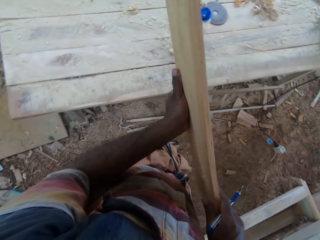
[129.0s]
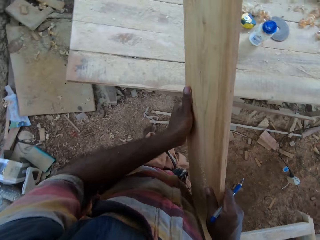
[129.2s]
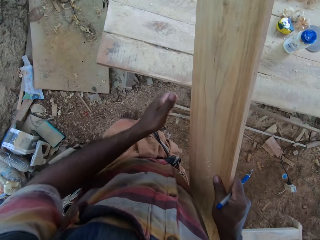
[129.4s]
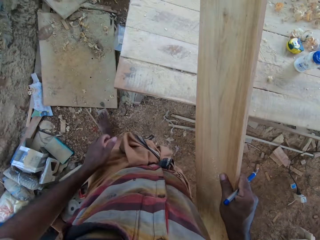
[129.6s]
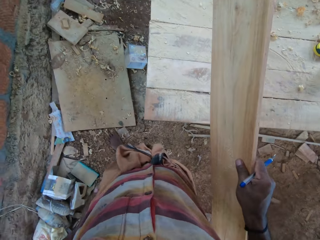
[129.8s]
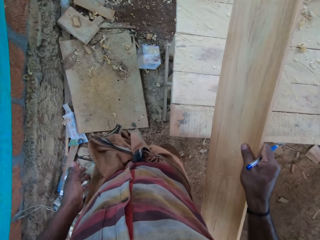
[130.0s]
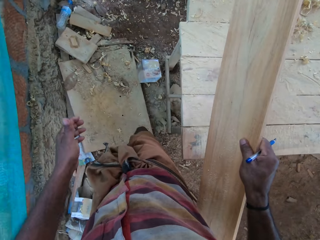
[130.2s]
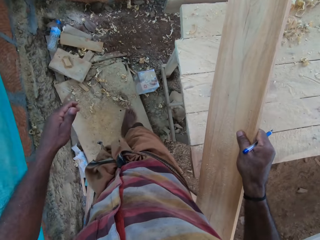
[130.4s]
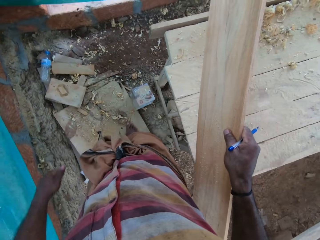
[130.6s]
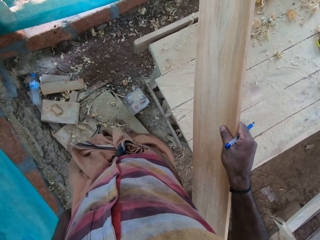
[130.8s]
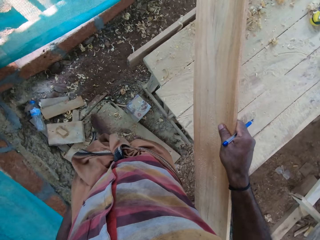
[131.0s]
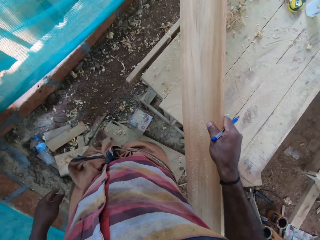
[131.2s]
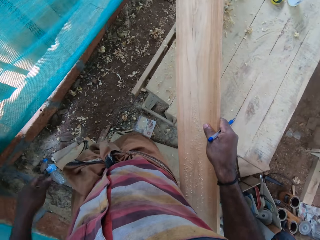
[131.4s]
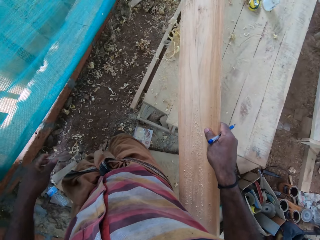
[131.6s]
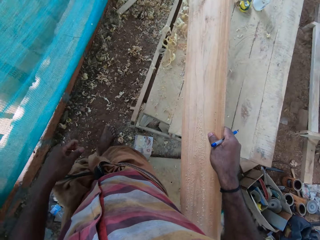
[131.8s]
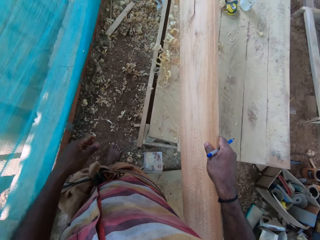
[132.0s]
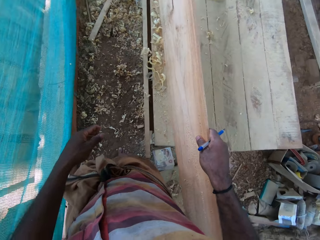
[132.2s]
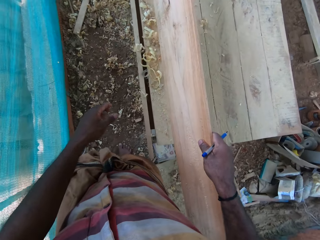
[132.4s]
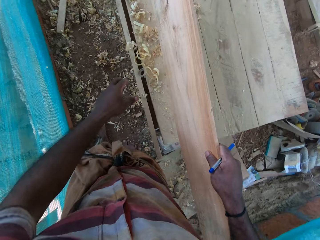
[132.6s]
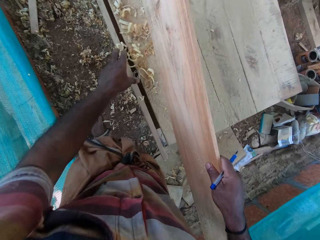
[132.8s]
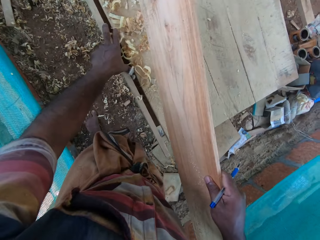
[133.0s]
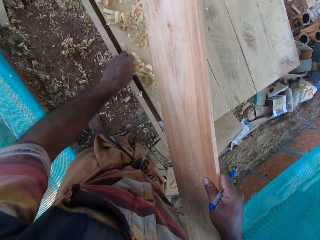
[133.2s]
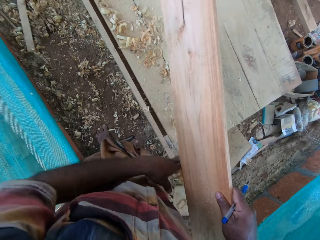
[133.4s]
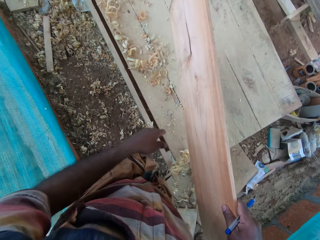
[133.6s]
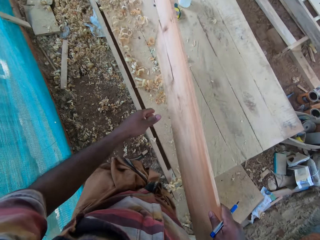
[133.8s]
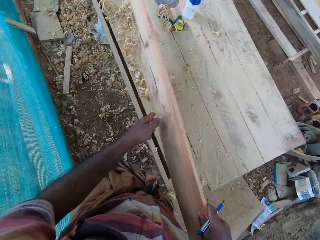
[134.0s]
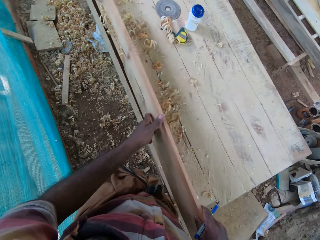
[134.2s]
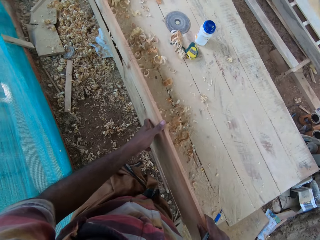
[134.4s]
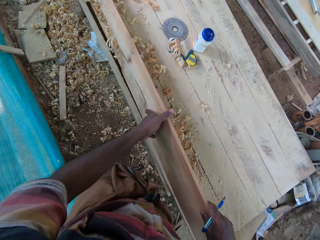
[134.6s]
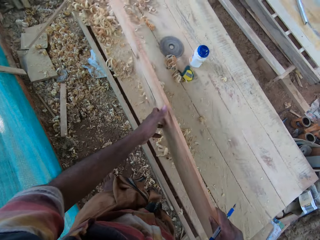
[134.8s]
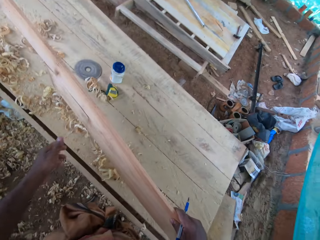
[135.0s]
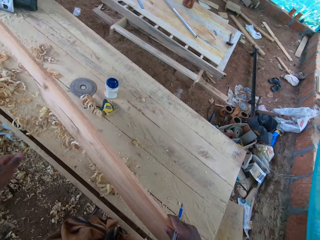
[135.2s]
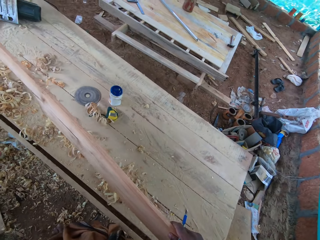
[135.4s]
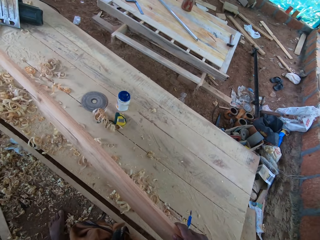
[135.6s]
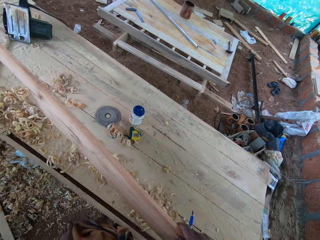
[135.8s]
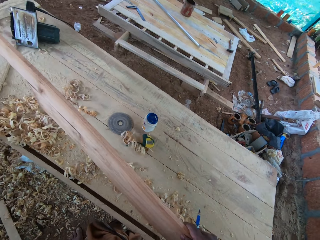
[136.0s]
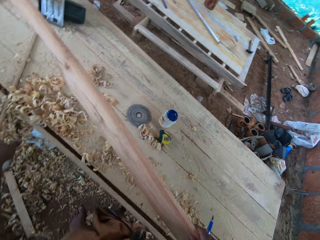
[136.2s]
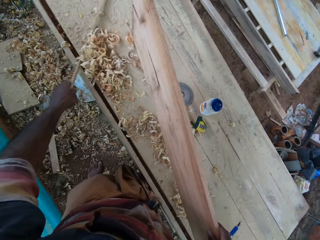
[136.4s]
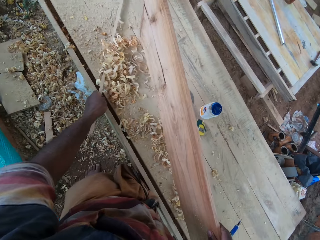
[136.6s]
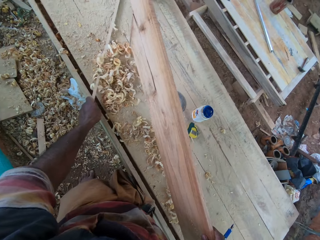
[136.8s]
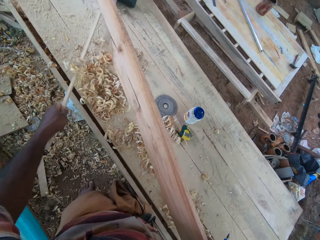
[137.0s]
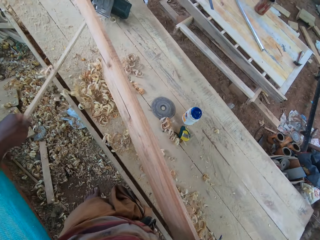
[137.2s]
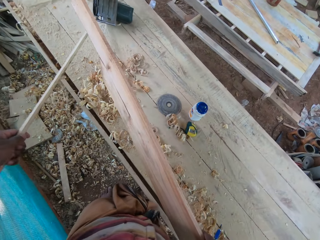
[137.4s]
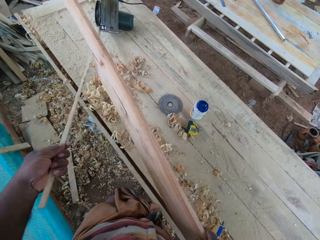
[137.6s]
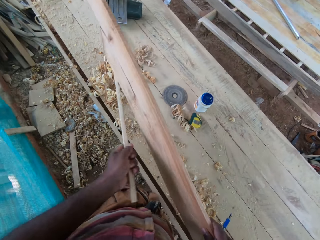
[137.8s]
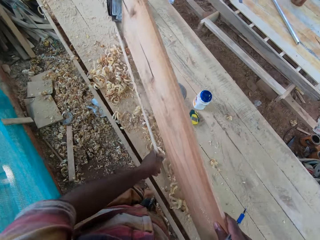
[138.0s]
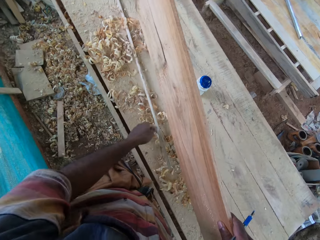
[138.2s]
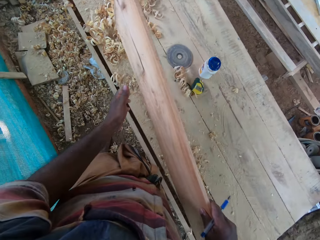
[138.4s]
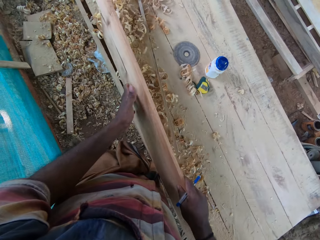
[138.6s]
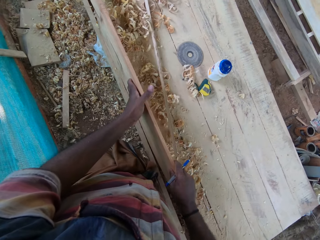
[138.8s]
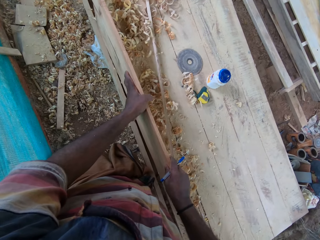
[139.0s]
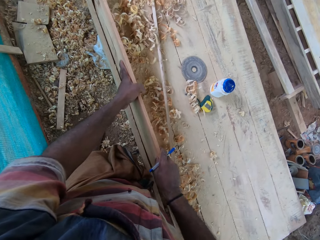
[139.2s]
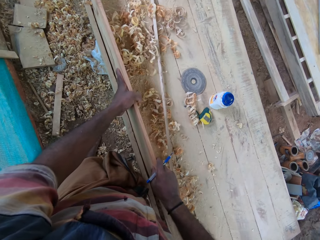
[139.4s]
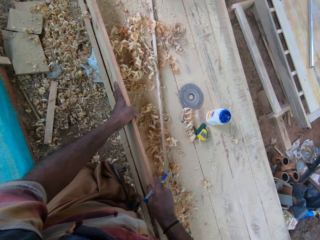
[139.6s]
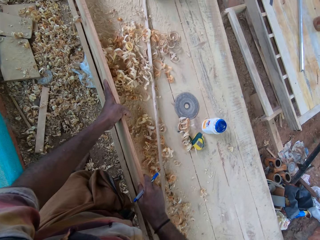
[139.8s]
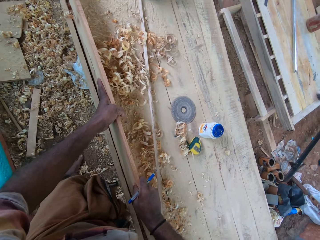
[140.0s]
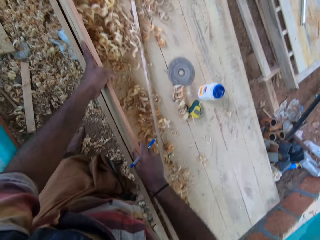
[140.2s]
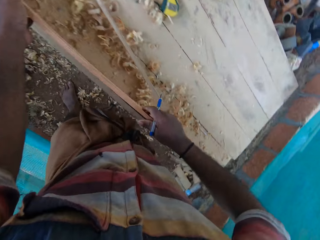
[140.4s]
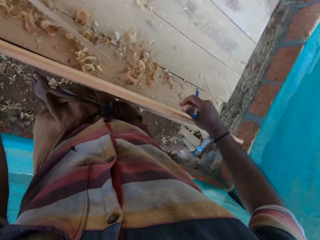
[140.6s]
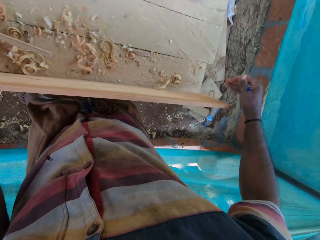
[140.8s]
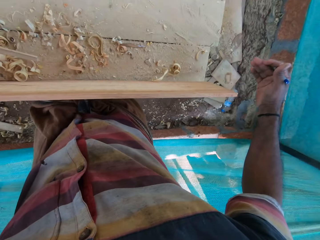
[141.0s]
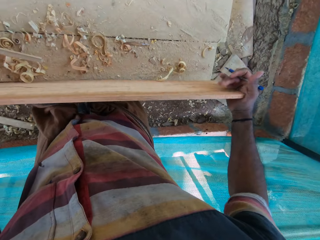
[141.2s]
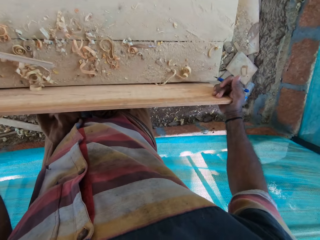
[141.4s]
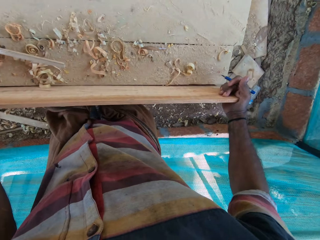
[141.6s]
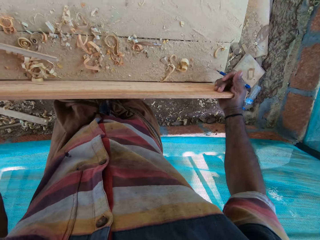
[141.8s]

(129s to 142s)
The camera wearer wipes wood chips on a bench. He moves waste aside with his hand. He holds the wood with his hands. He wipes wood chips on the bench with the wood. He wipes wood chips on the bench with a piece of wood. He moves waste with the wood. He places the wood on the table.

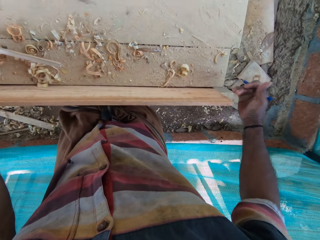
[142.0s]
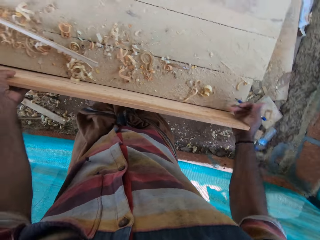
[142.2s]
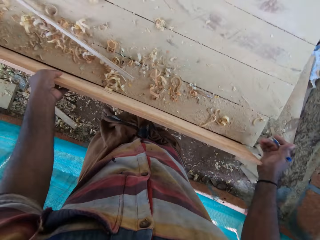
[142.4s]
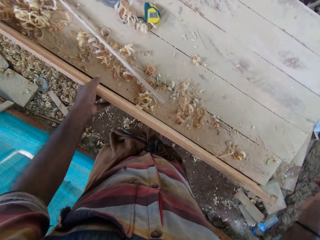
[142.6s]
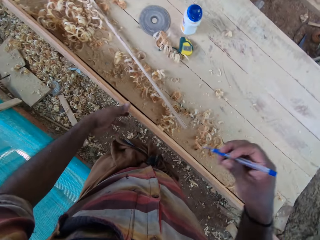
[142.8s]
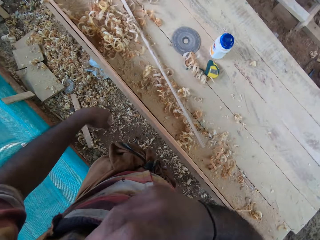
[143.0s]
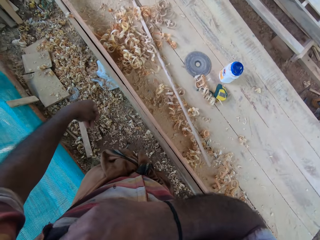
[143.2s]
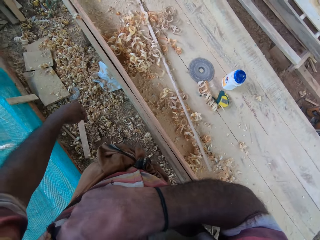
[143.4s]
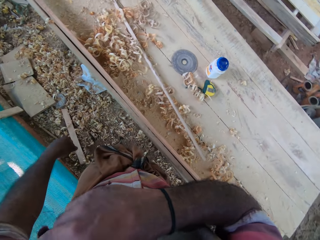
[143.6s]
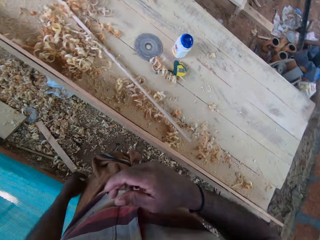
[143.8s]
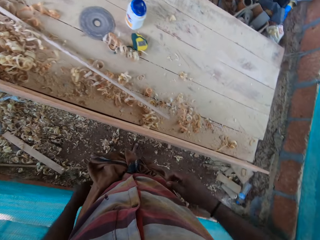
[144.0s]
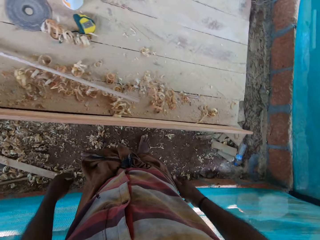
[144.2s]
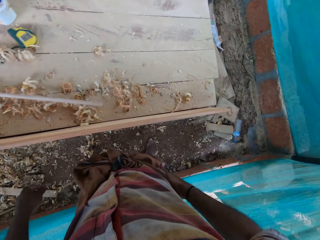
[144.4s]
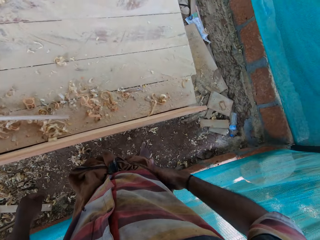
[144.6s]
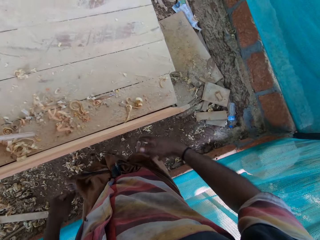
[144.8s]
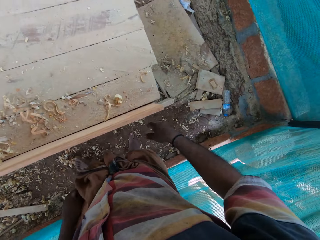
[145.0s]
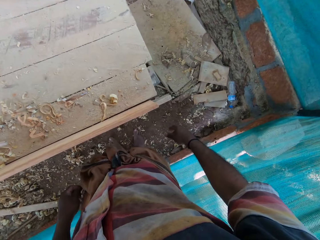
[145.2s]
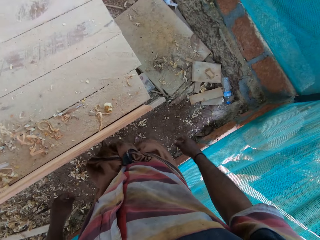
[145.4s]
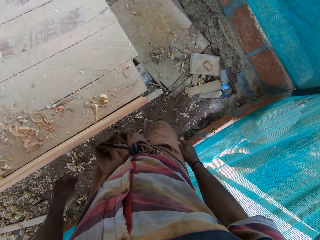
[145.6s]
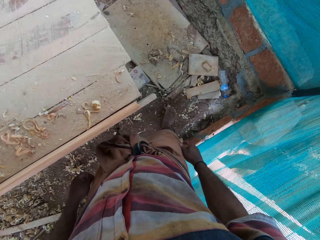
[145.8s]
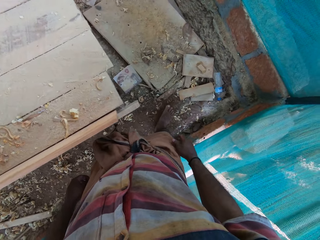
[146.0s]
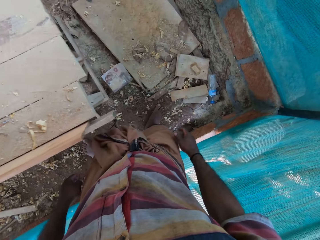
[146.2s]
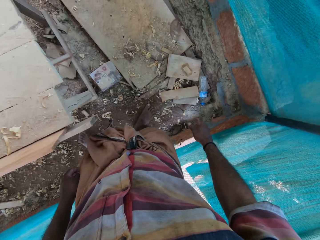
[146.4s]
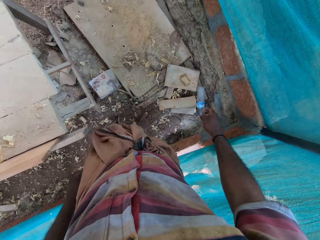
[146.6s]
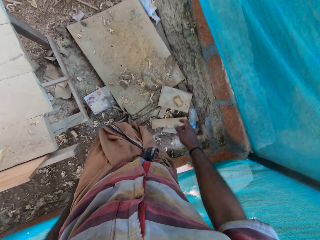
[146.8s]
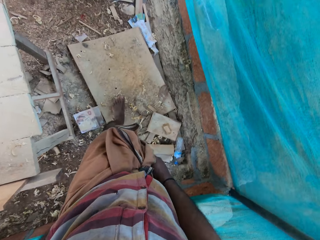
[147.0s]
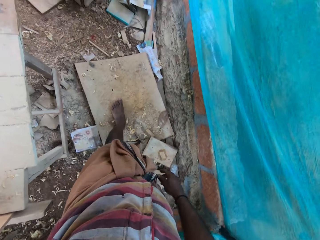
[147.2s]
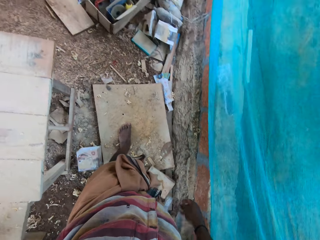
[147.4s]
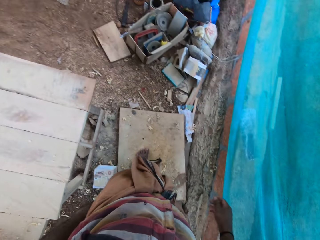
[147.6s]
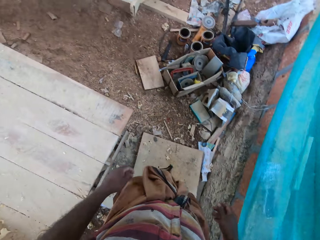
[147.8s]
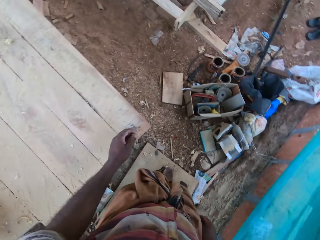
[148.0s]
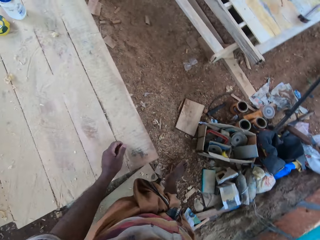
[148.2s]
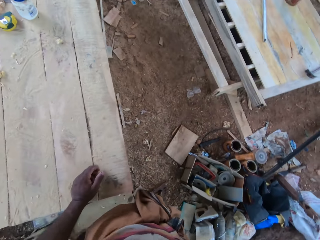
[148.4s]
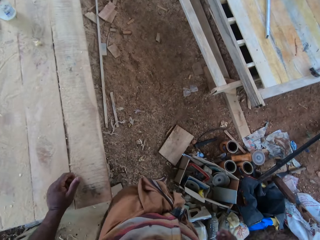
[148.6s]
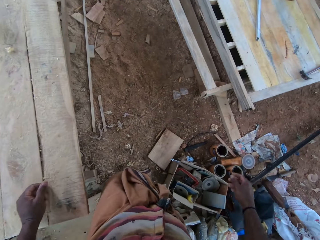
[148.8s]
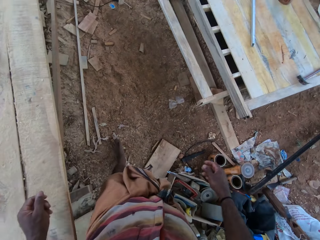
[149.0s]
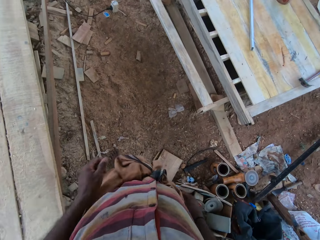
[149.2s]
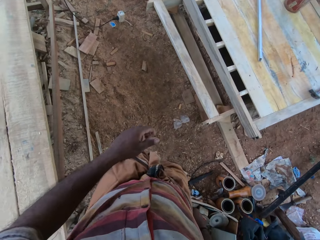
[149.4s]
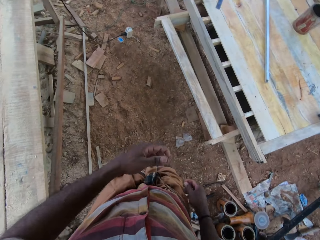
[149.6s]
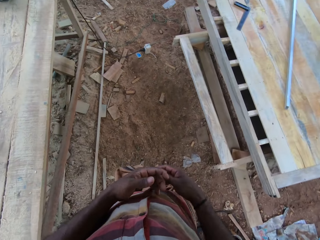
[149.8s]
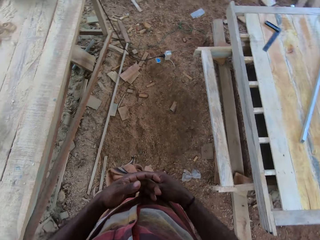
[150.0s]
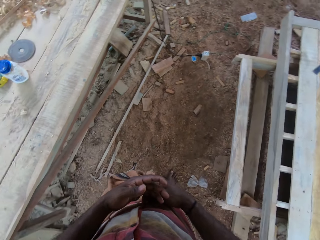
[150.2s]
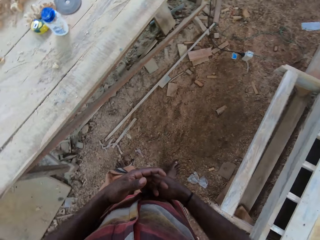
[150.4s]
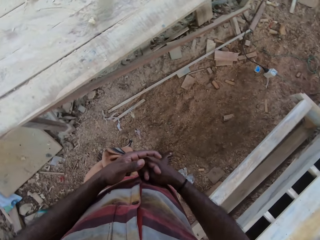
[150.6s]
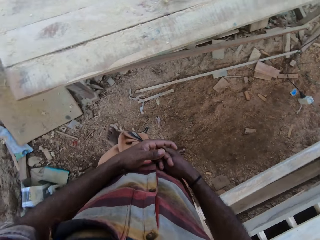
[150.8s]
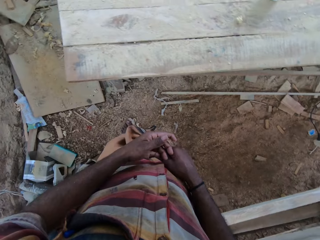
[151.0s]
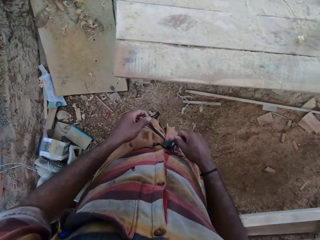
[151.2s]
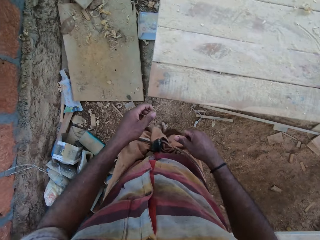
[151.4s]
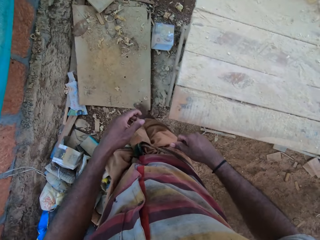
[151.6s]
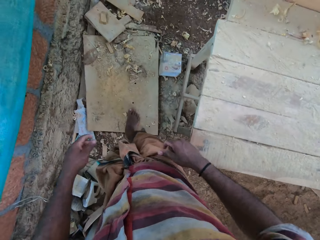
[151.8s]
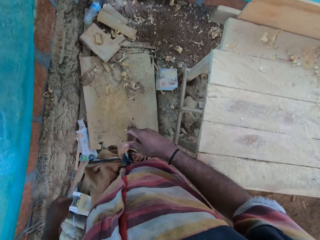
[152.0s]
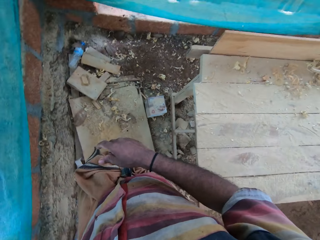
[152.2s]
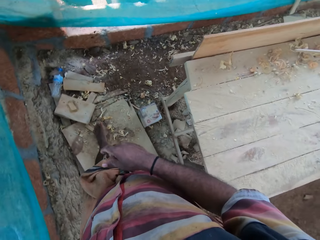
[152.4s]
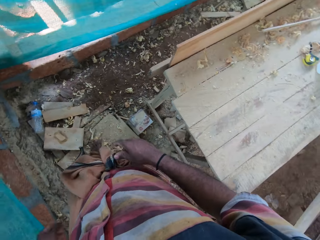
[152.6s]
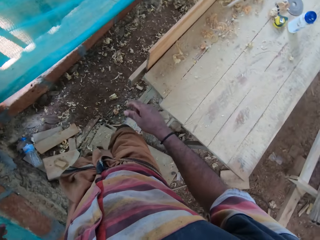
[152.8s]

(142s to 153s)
The camera wearer does something with his hand. He pockets a pen and walks at the compound. He wipes his hand on his pants. He places his hand on the table. He holds his hands together. He walks around the area.
